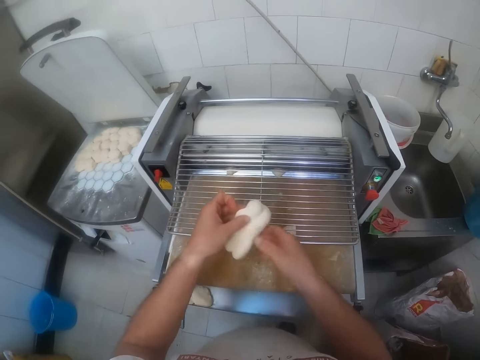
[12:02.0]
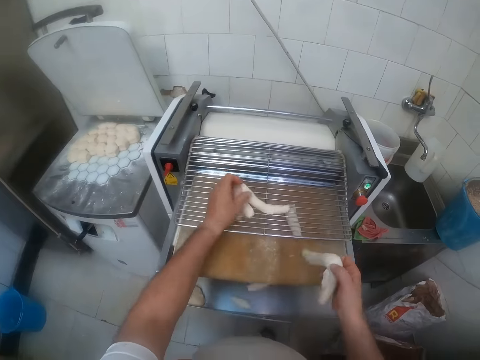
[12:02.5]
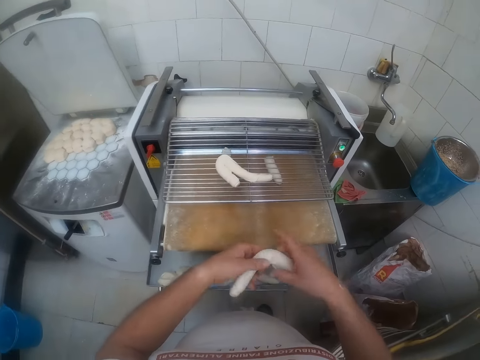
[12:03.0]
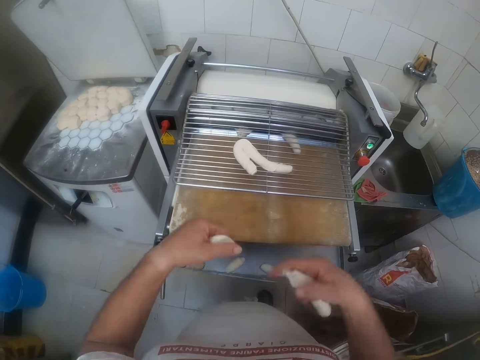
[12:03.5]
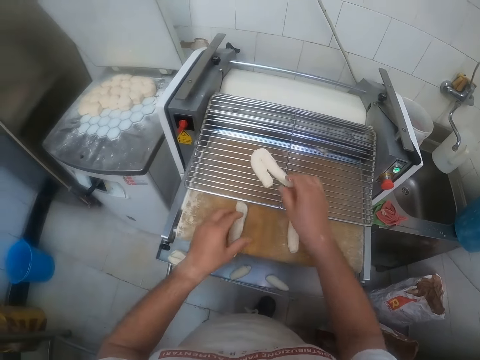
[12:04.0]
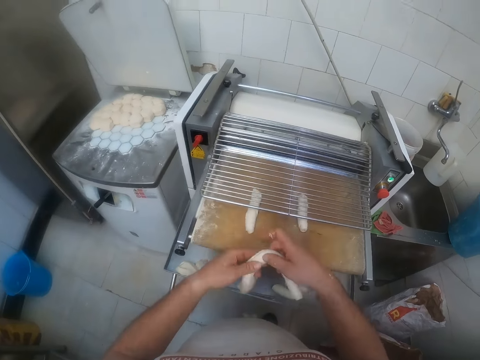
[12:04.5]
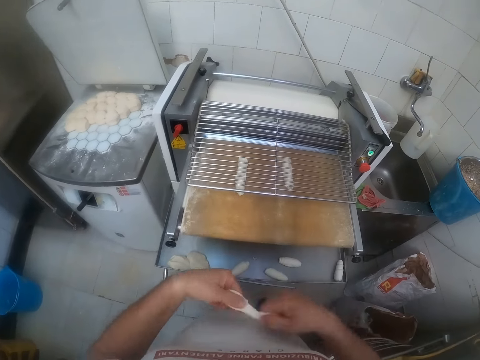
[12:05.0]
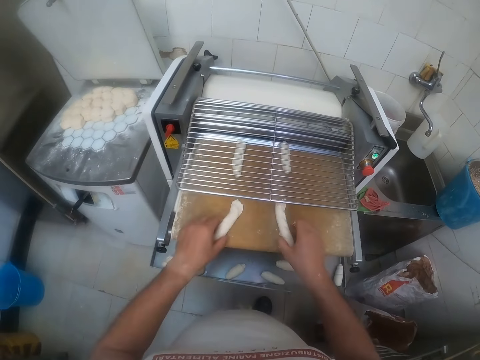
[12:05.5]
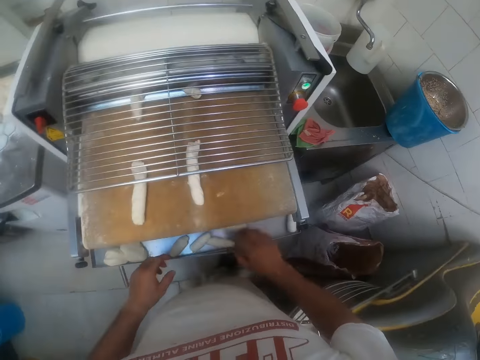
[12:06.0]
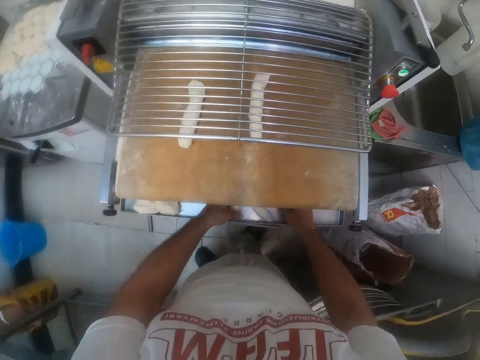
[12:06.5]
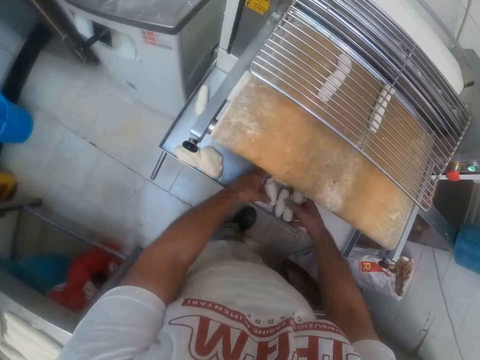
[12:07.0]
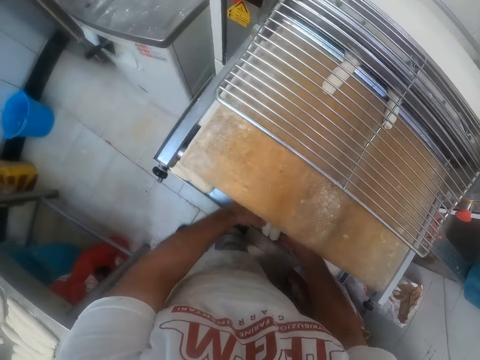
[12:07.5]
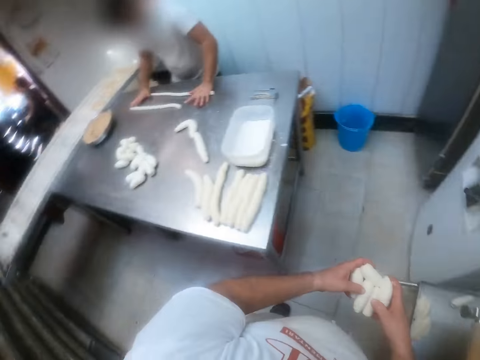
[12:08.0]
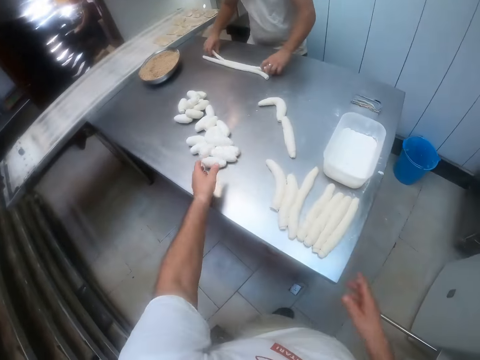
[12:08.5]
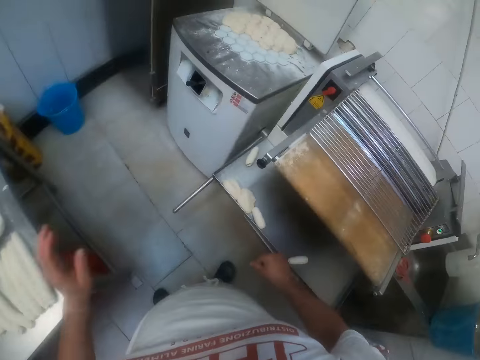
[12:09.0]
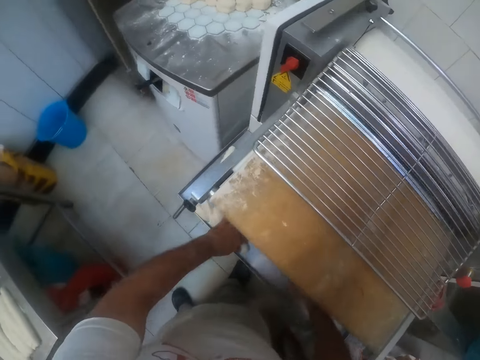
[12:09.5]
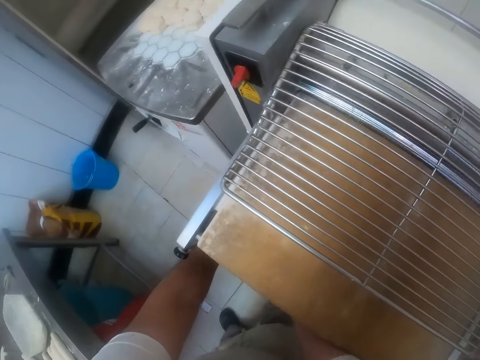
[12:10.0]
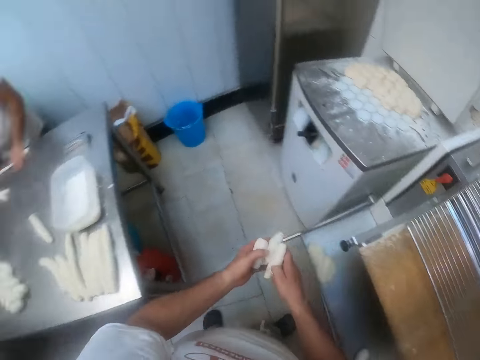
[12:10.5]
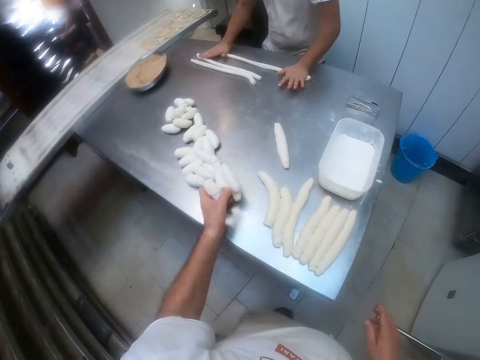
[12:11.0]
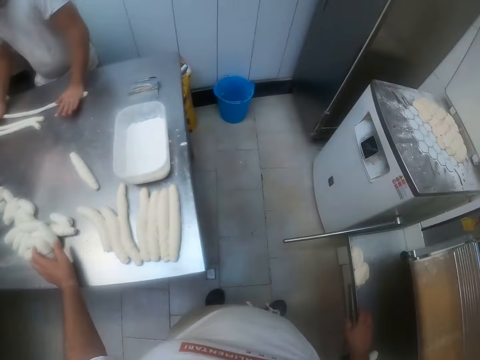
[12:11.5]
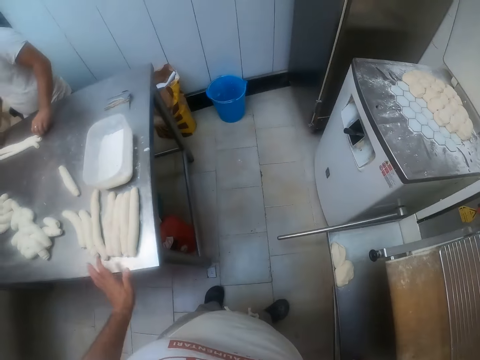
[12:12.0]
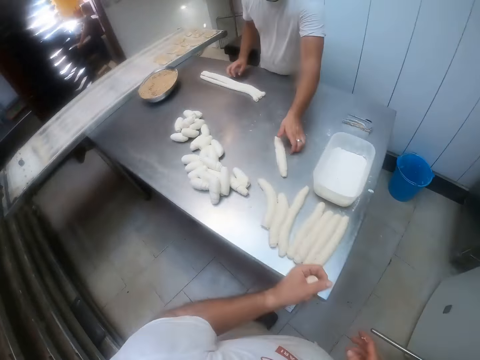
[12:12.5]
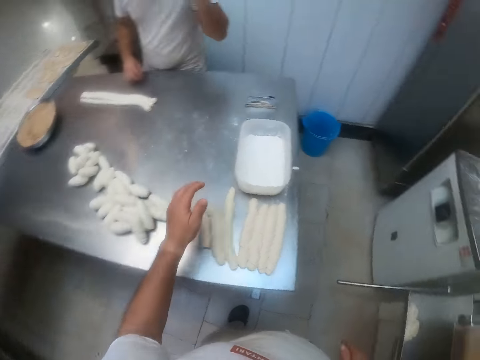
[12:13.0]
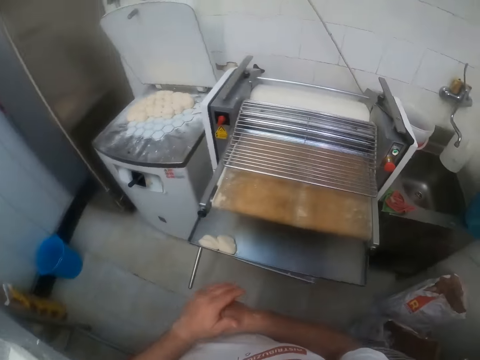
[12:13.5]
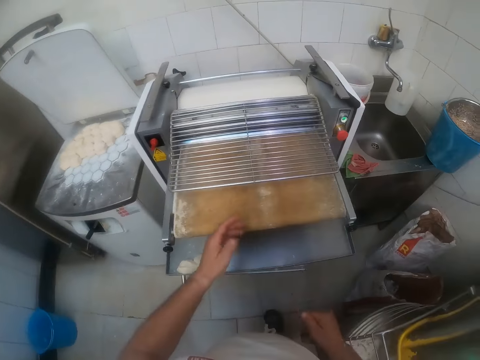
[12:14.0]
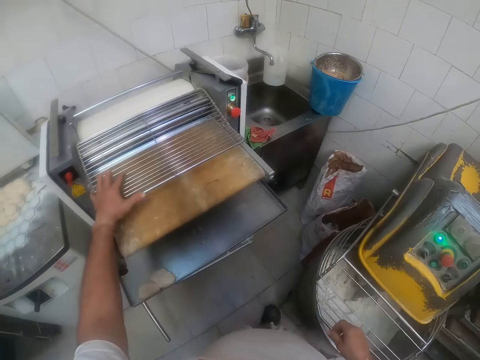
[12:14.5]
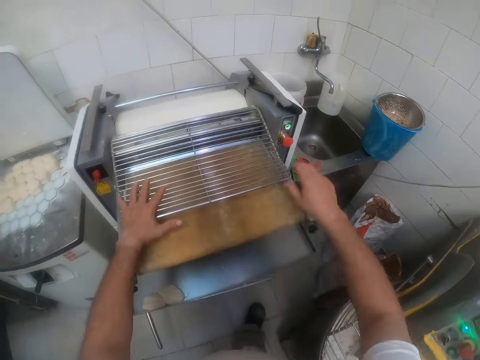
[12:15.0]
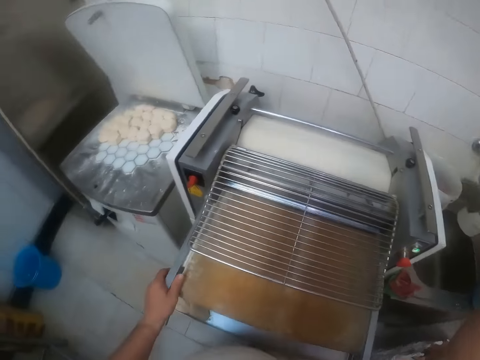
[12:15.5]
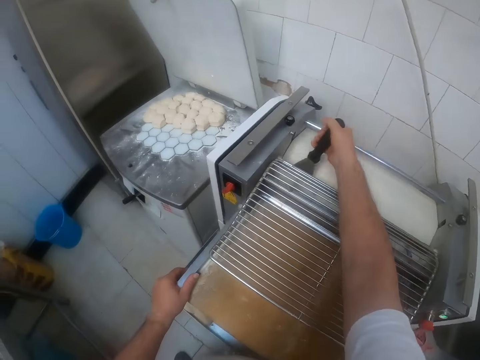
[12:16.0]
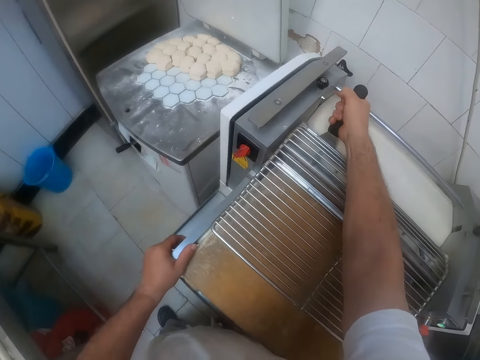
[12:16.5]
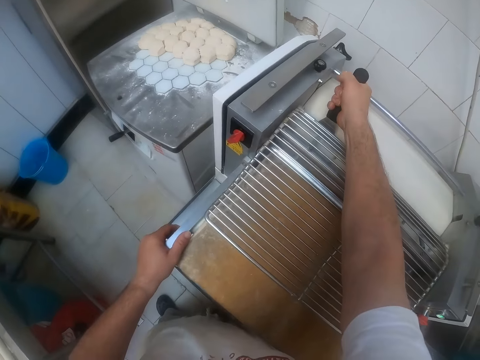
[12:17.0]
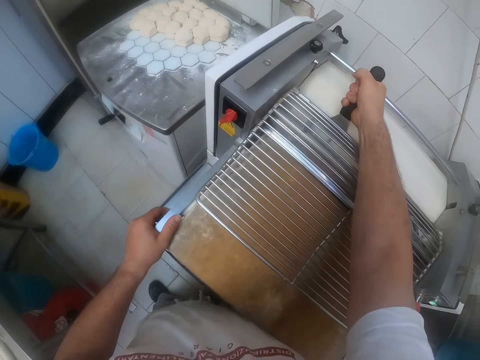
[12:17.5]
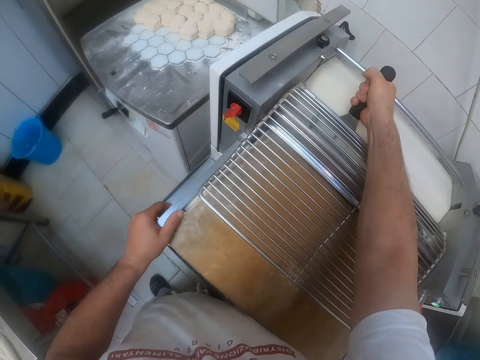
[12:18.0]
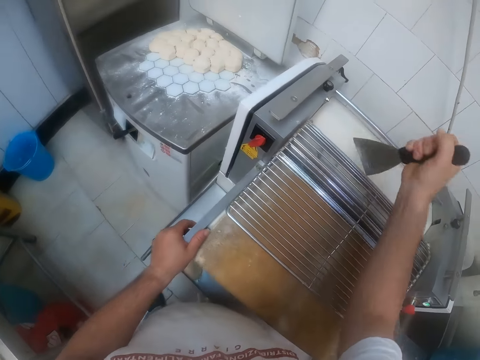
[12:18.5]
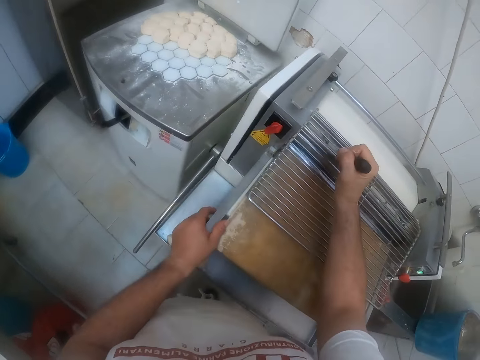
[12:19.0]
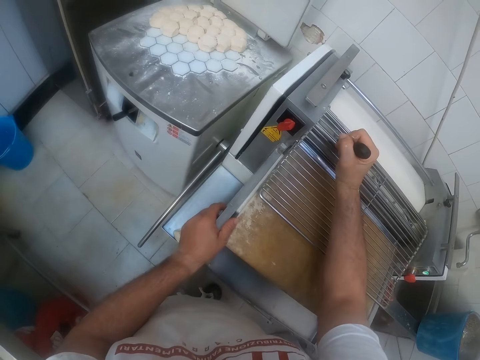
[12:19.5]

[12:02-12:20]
The camera wearer picks the dough from the dough rack with his left hand. He splits the dough into two with his hands. He places the other half of the dough on the dough rack with his left hand. He splits the dough into two with his hands. He places the dough on the dough grinder under the dough rack with his hands. He picks the dough from the dough rack with his right hand. He splits the dough into two with his hands. He places the dough on the dough grinder under the dough rack with his hands. He picks grinded dough from under the dough grinder with his hands. He drops the grinded dough on the dough table with his left hand. The man rolls dough on the table with his hands. The camera wearer picks grinded dough from under the dough grinder with his hands. He drops the grinded dough on the dough table with his left hand. He picks grinded dough from under the dough grinder with his right hand. He passes the dough from his right hand to his left hand. He stands on the floor. The man picks a dough from the dough table with his left hand. The camera wearer drops the grinded dough on the dough table with his left hand. He places his left hand on the dough rack. He picks the scraper or spatula on the machine. He inserts the spatula into the dough rack with his right hand. He removes the flour in the machine with the scraper.

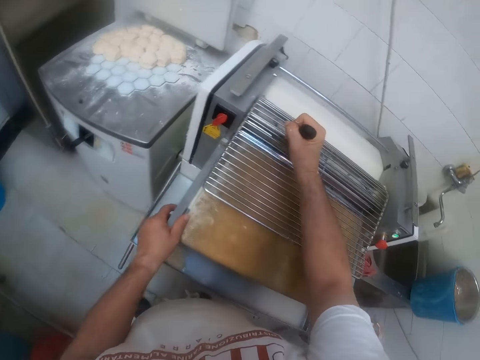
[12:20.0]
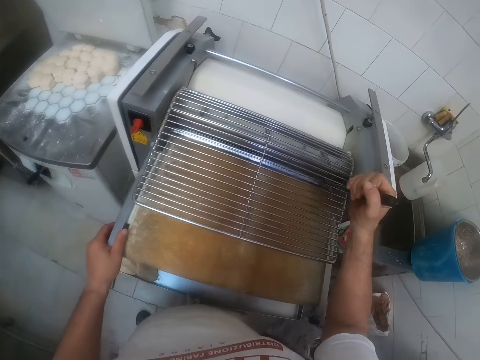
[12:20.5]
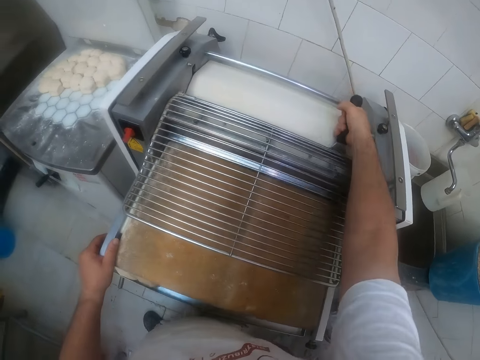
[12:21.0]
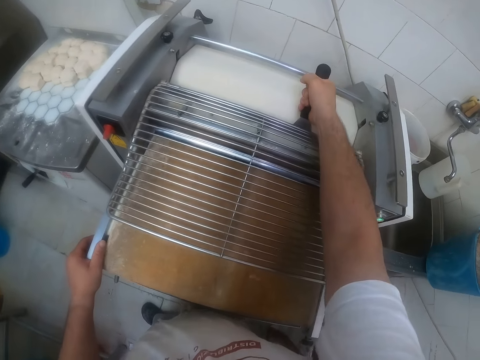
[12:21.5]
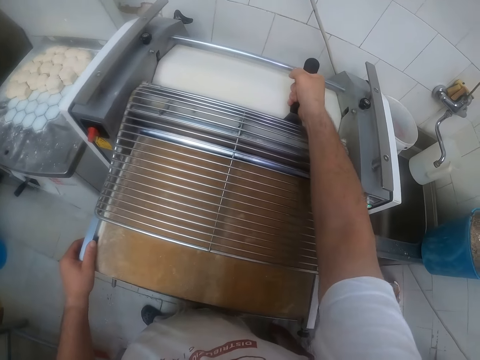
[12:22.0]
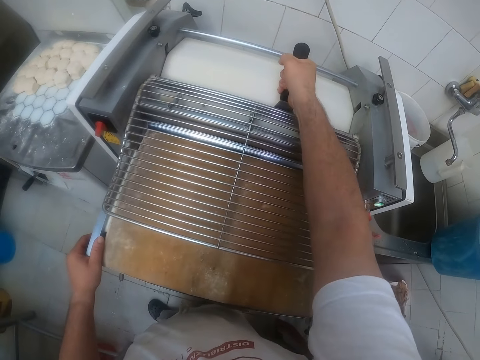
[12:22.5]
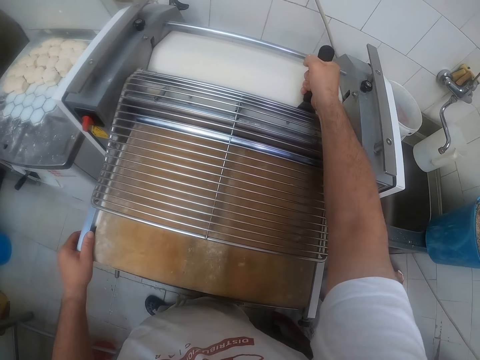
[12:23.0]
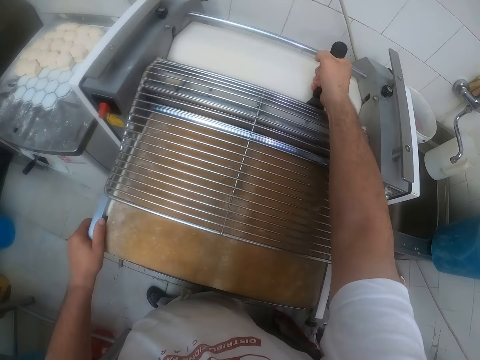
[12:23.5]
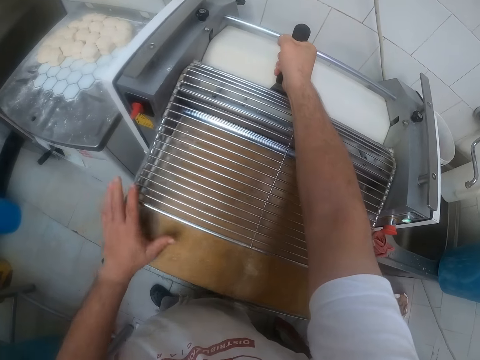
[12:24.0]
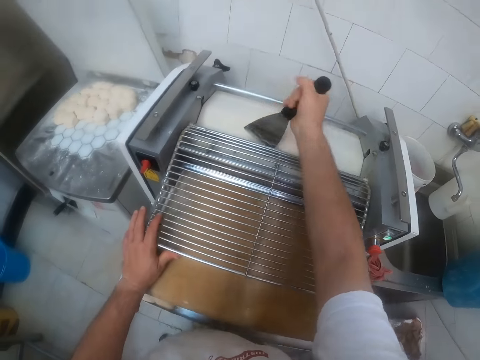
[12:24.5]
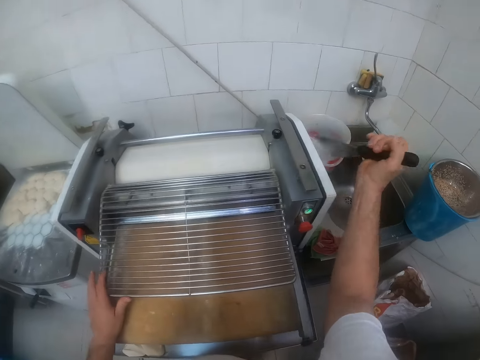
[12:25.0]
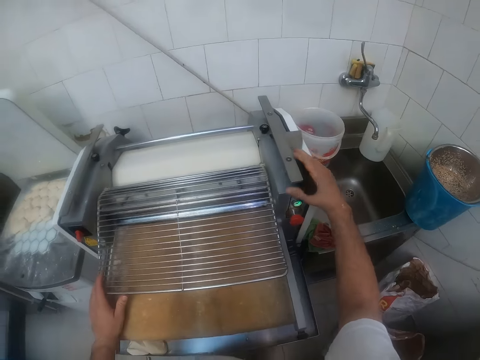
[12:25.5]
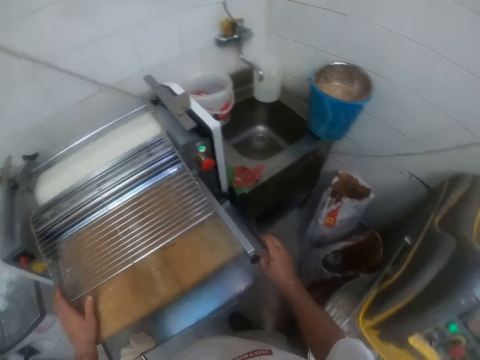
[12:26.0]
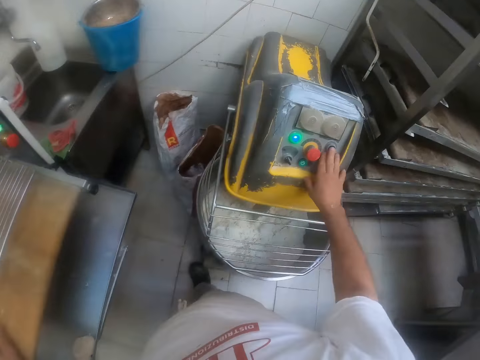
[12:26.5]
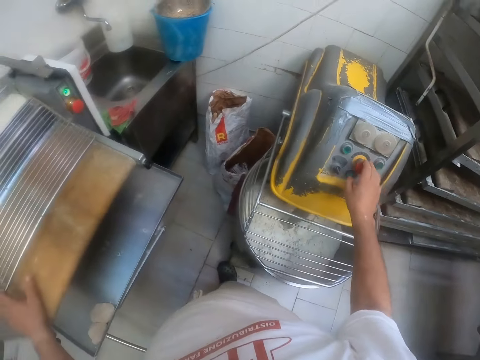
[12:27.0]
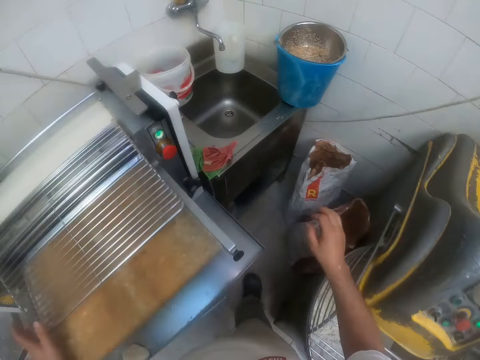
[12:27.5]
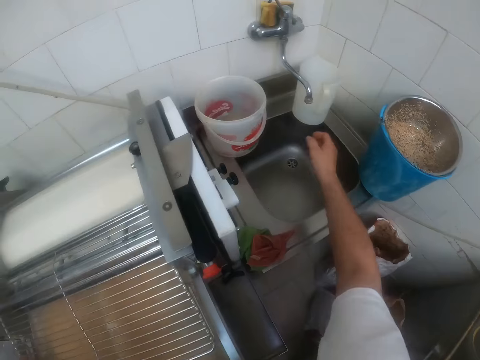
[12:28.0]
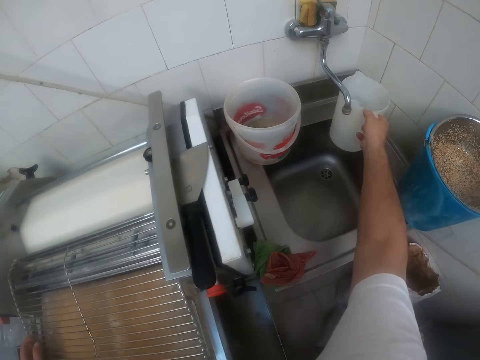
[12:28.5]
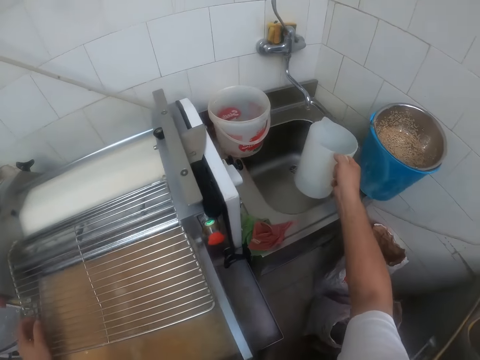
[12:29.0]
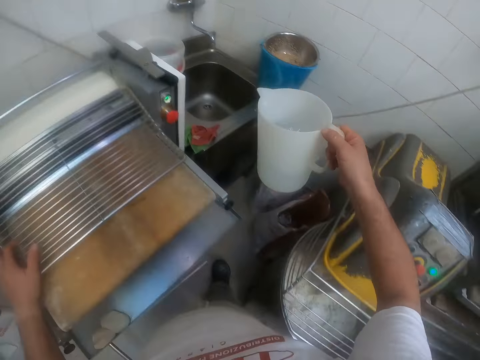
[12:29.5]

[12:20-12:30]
The camera wearer places the spatula on the dough rack with his right hand. He presses a button on the dough mixer with his right hand. He picks the jug of water from the sink with his right hand.
